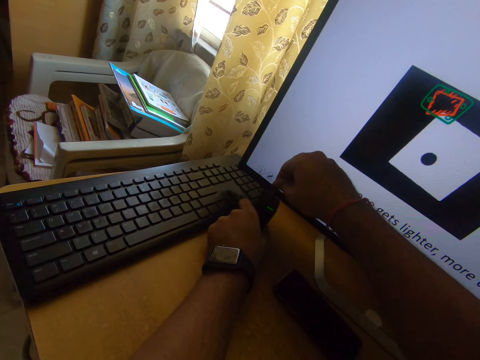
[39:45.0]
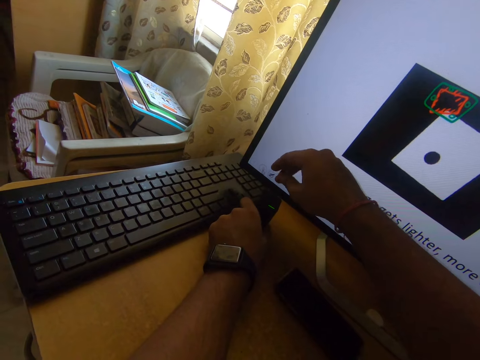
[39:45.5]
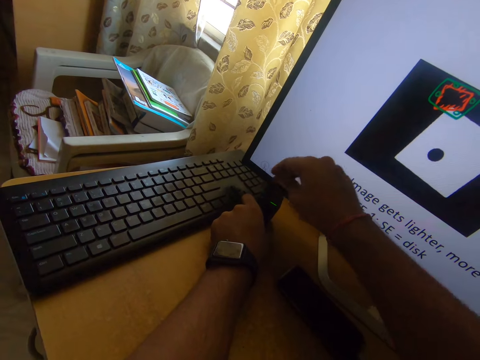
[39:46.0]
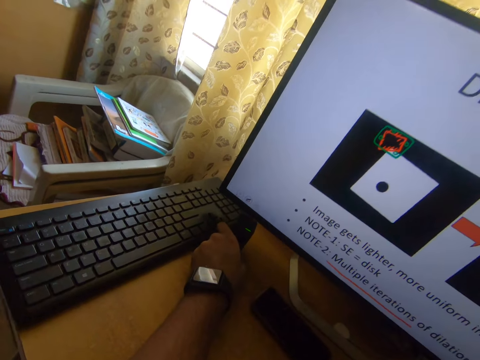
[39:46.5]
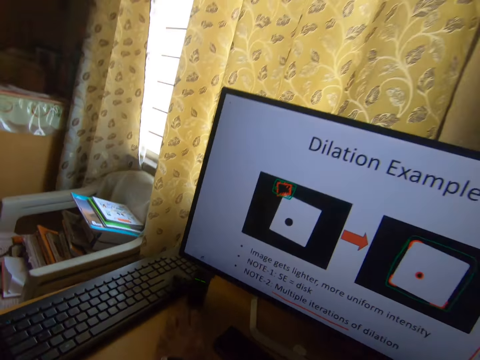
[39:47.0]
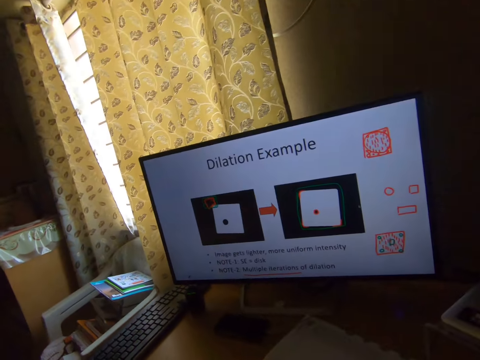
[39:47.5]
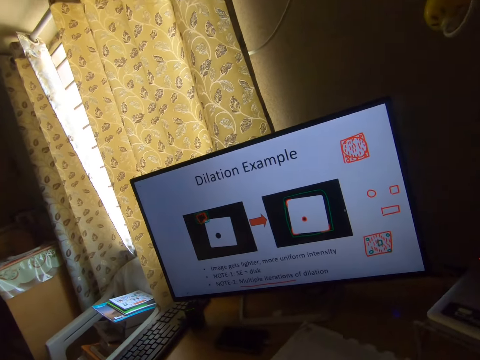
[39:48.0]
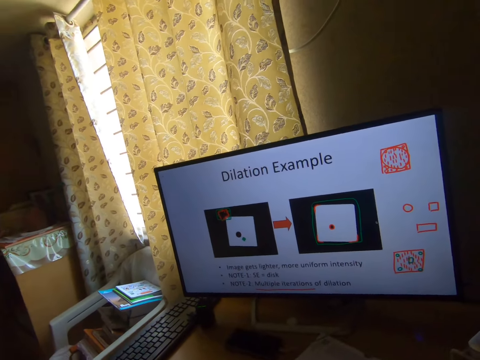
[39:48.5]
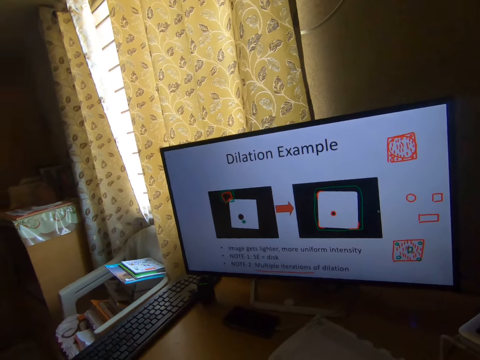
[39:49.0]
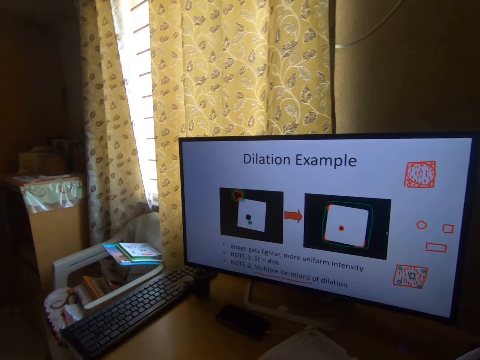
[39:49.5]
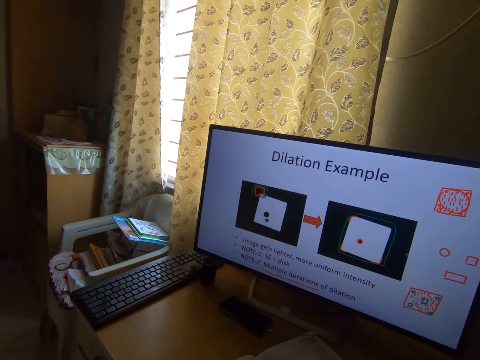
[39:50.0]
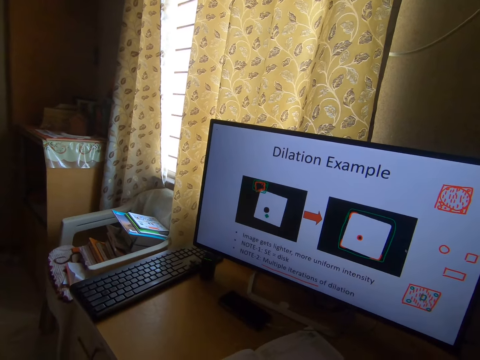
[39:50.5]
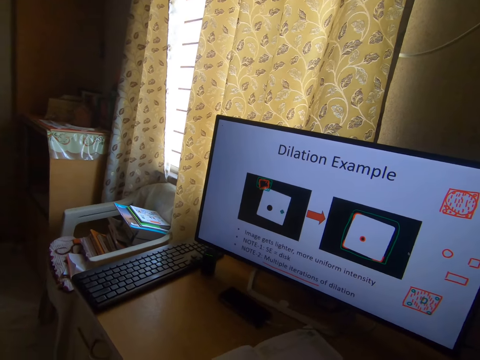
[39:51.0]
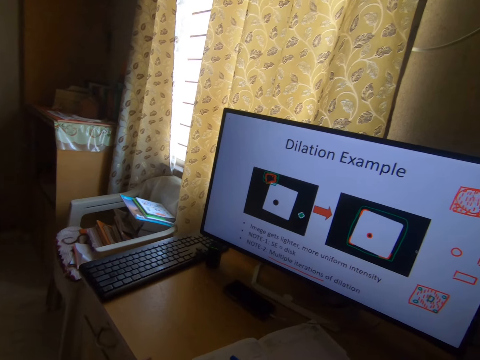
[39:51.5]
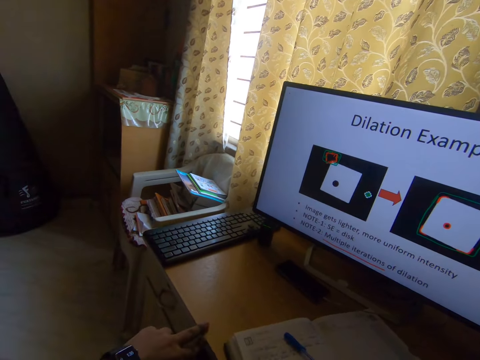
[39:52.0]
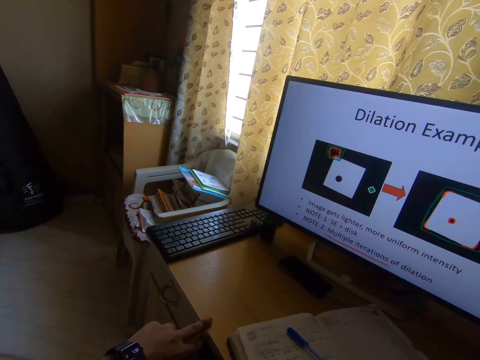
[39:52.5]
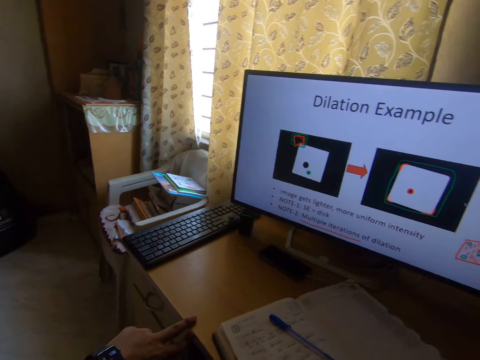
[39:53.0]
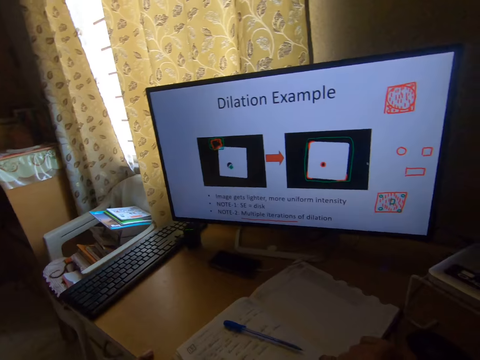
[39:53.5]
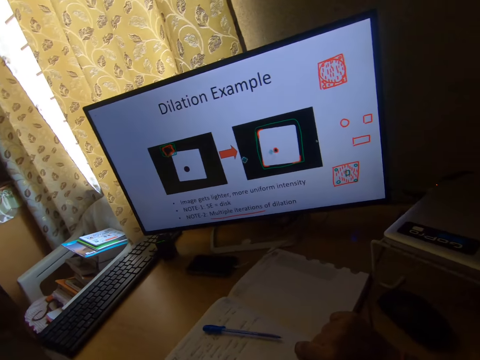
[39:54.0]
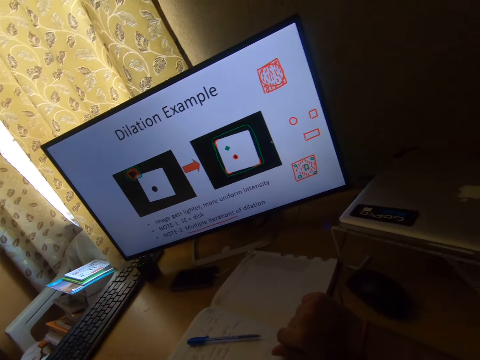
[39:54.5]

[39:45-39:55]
The camera wearer taps the case with his right finger. He operates a computer.

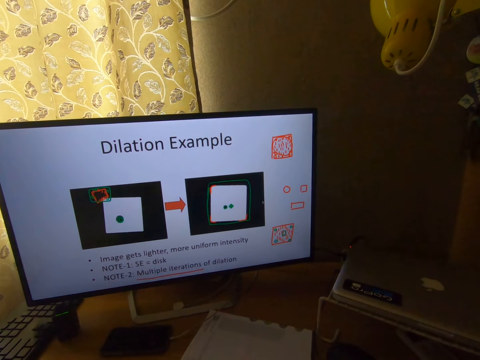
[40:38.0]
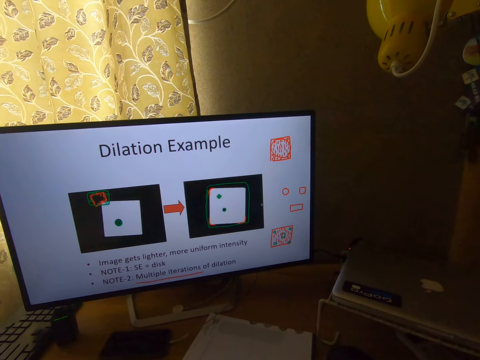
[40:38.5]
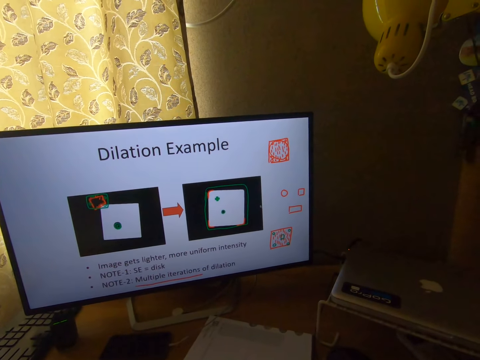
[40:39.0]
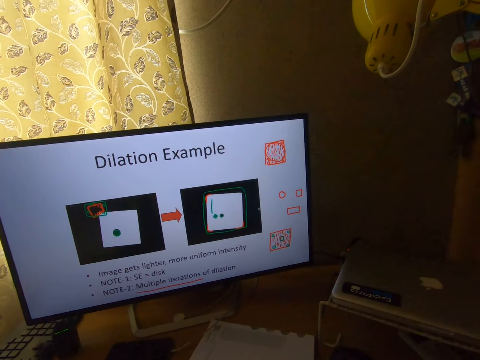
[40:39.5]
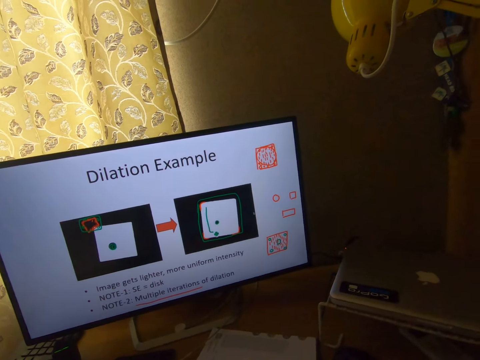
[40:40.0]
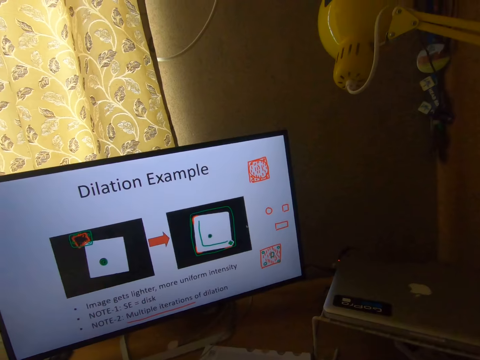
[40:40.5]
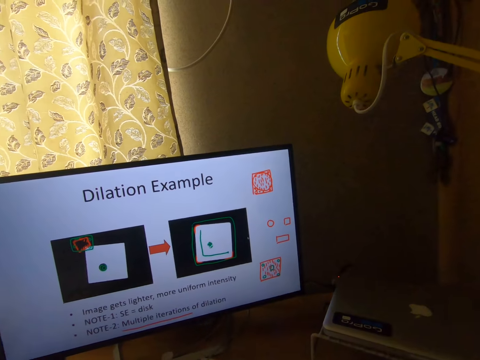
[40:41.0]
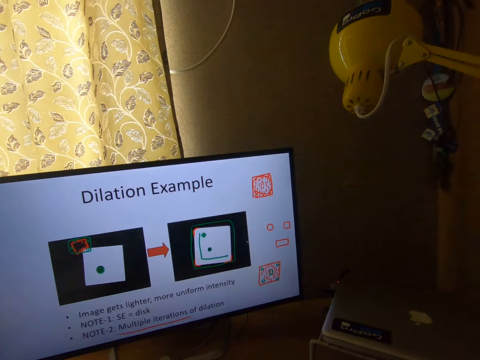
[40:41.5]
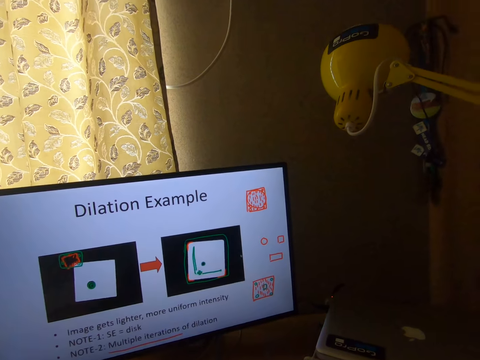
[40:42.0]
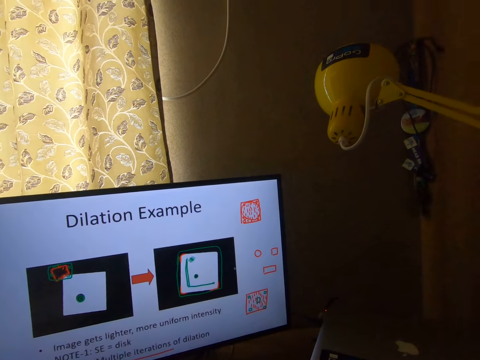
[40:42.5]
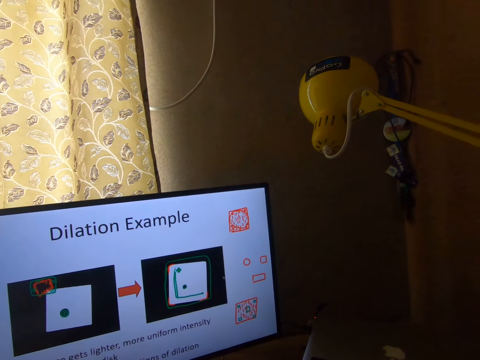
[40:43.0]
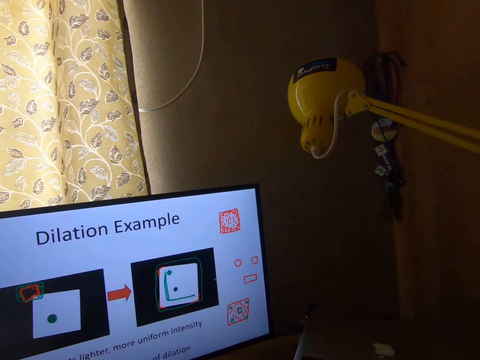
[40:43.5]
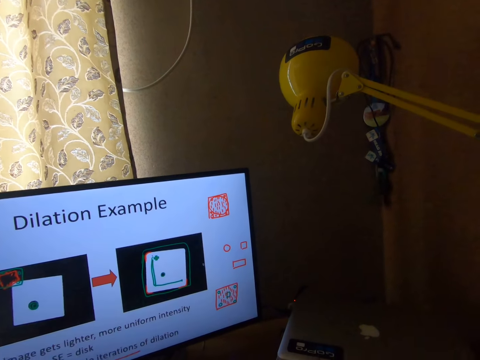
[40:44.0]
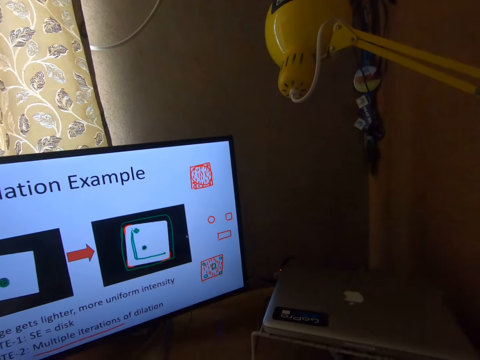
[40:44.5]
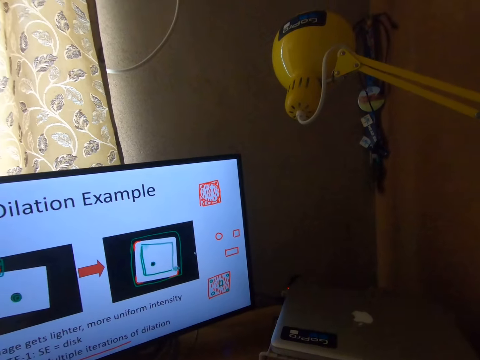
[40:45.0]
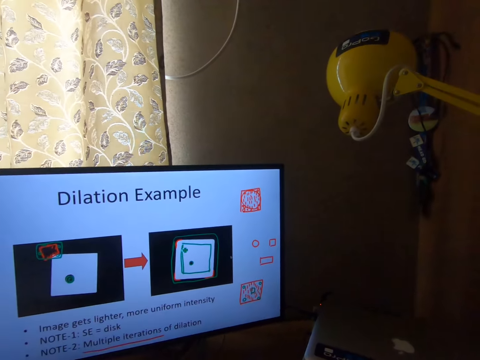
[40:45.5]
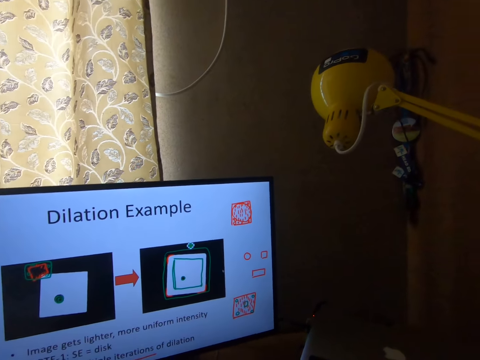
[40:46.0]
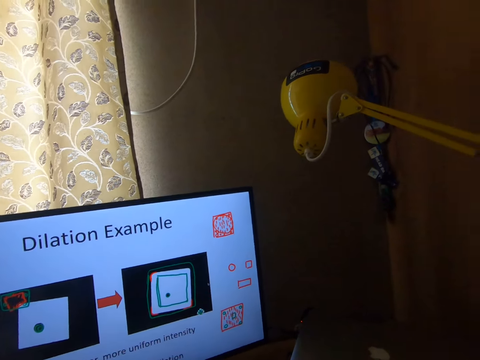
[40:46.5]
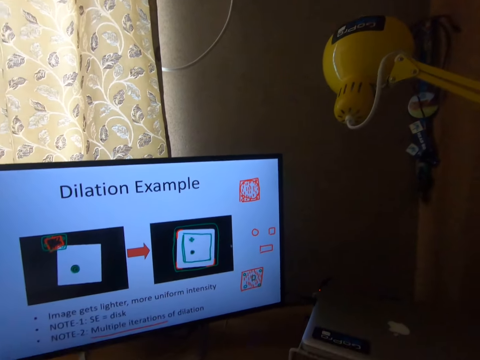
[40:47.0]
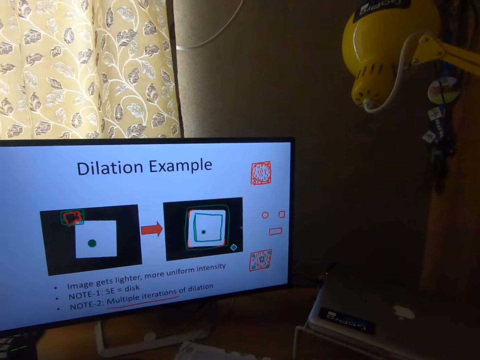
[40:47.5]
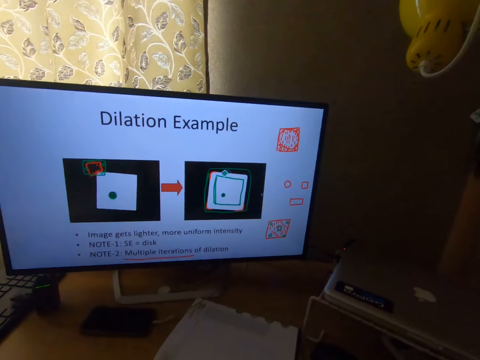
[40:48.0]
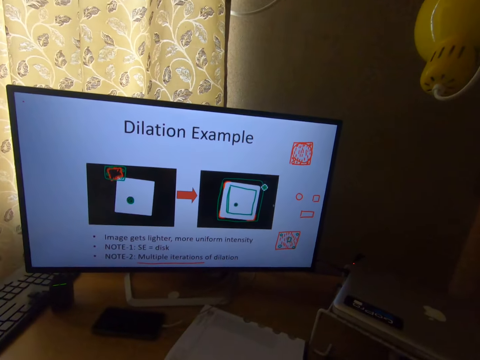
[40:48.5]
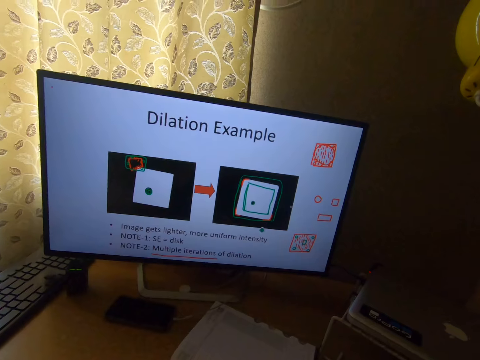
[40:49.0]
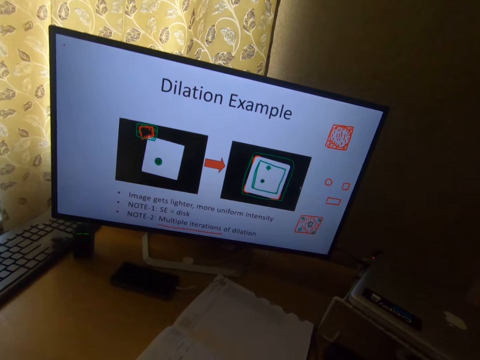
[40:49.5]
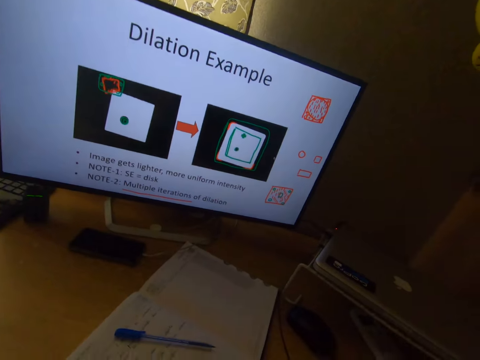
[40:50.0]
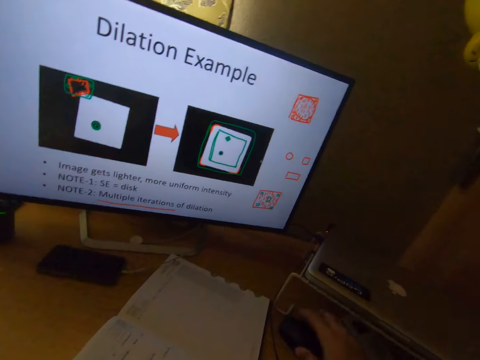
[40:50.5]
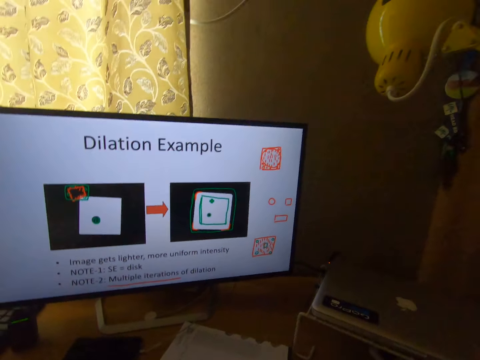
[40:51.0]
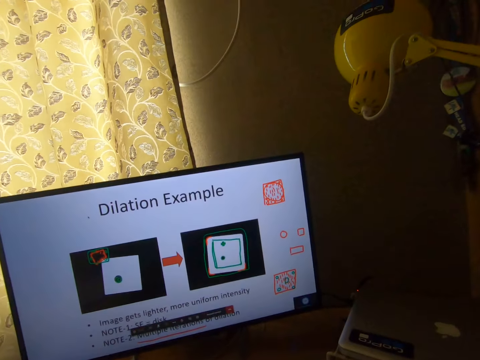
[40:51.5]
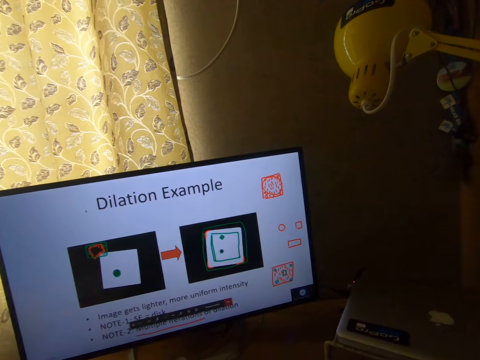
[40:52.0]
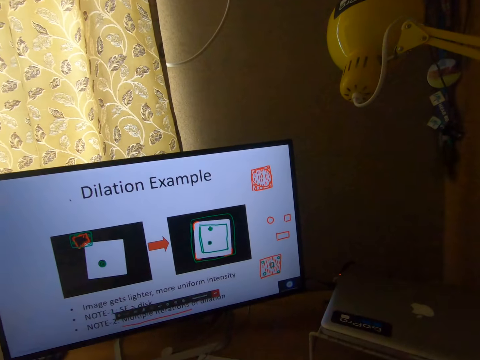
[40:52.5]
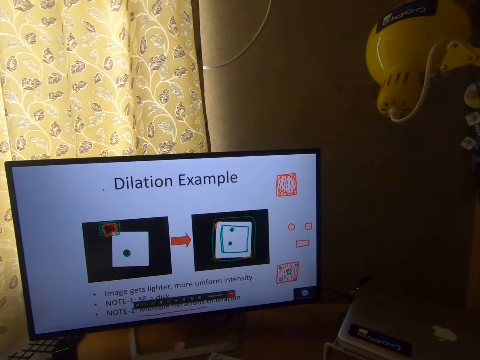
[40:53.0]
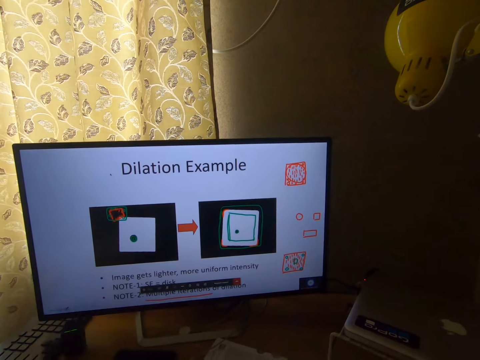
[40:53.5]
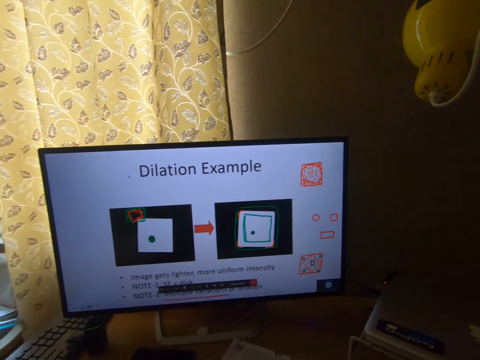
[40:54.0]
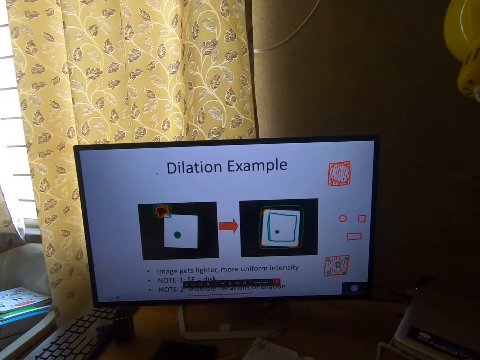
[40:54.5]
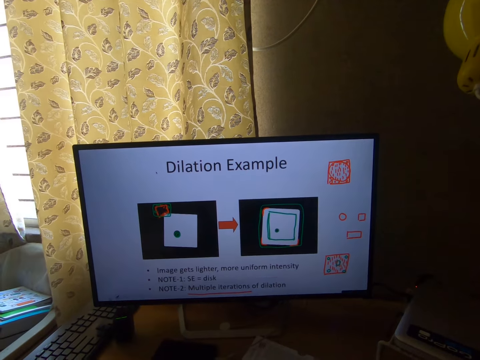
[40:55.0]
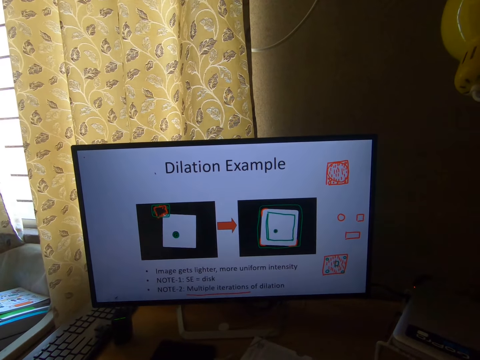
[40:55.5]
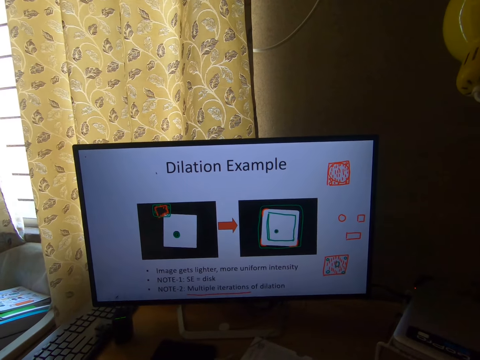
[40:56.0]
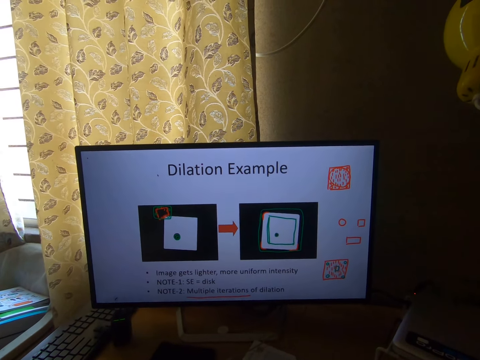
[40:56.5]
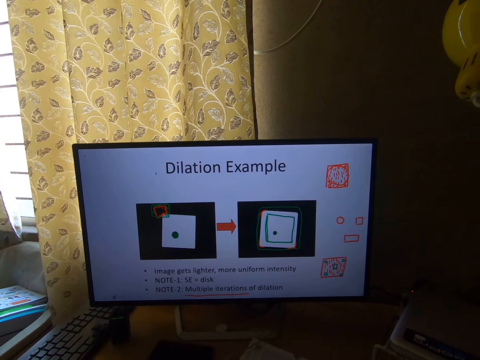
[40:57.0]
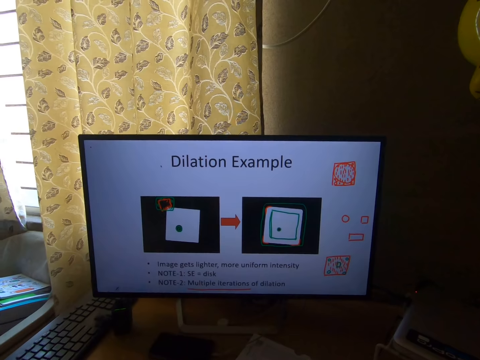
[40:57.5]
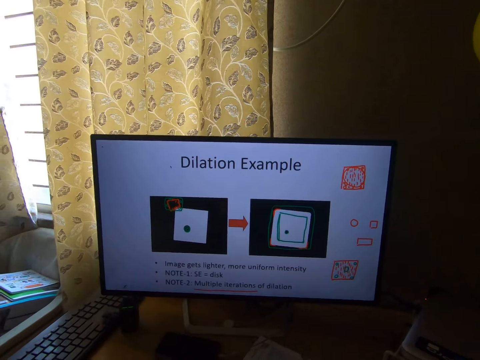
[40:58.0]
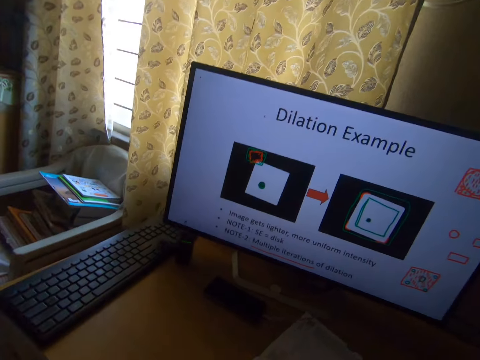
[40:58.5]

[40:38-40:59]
The camera wearer makes sketches on the computer screen with a mouse. He holds the mouse with his right hand.
